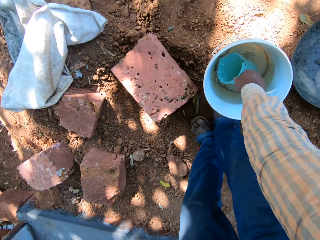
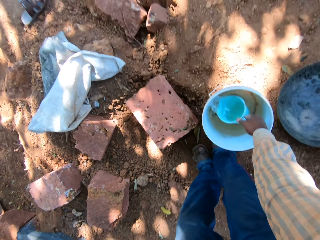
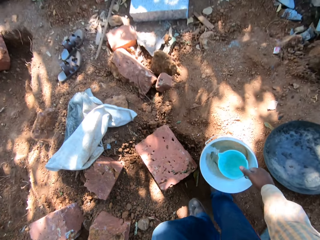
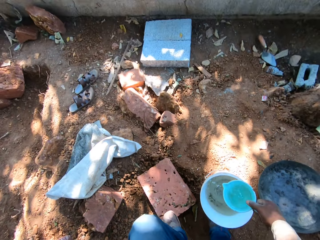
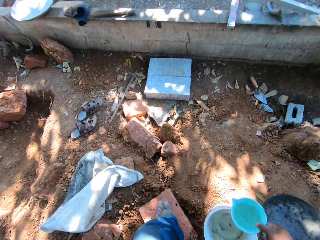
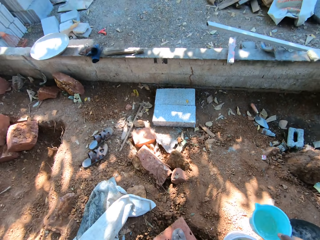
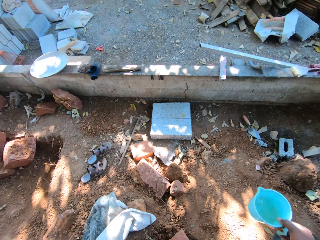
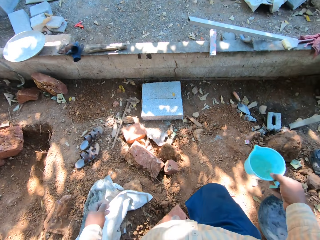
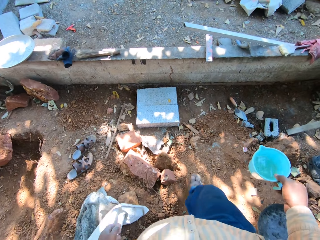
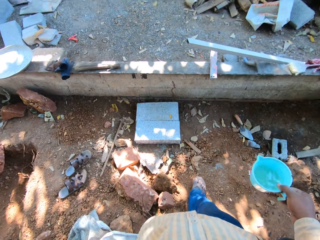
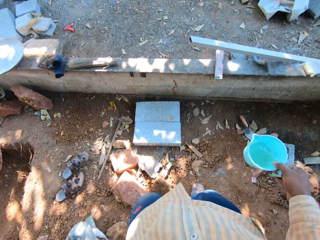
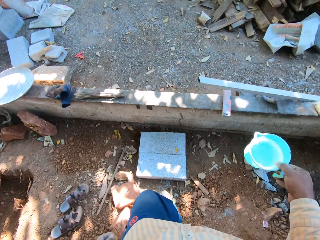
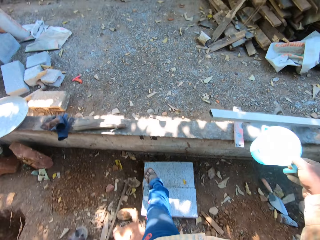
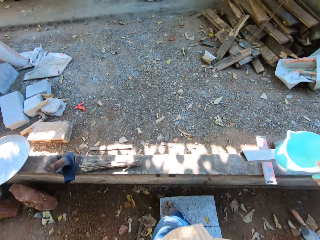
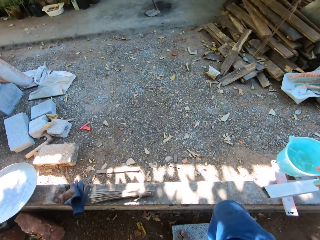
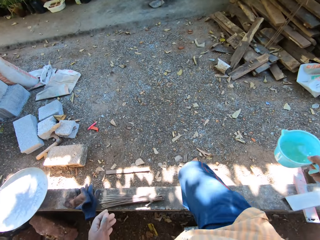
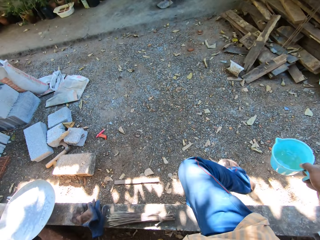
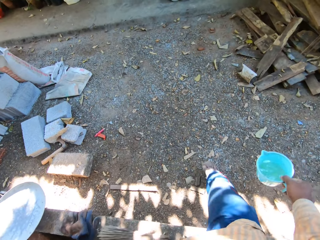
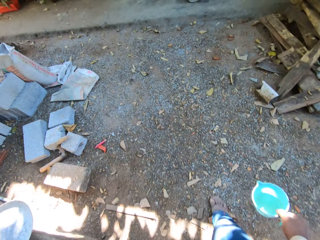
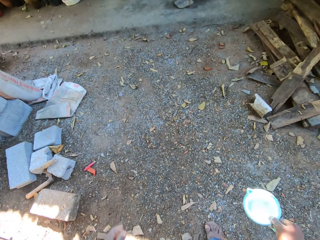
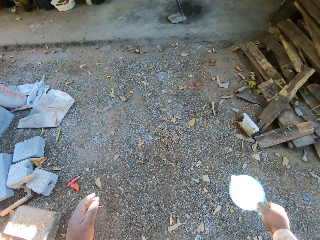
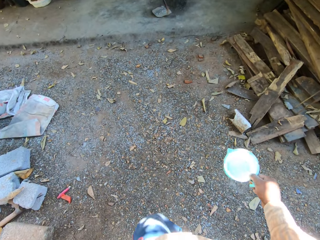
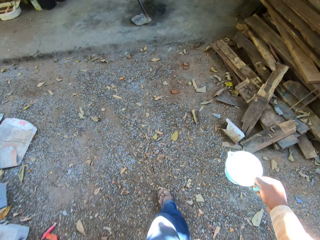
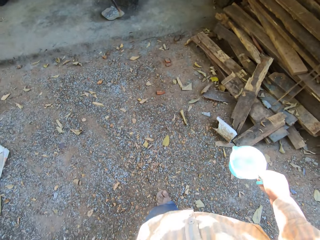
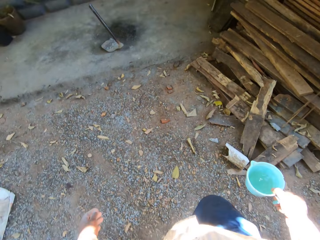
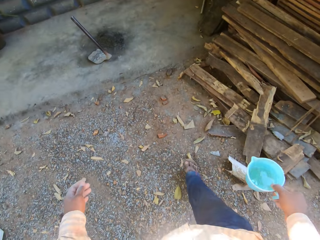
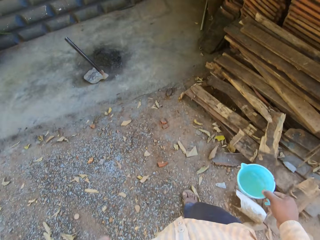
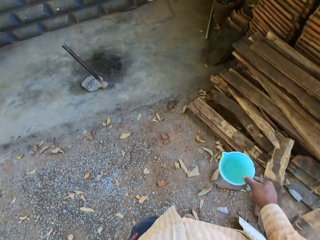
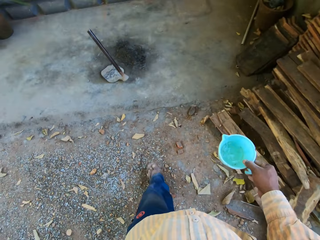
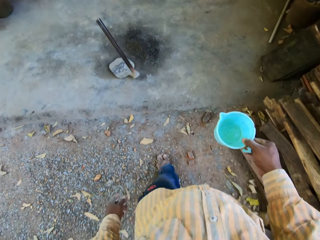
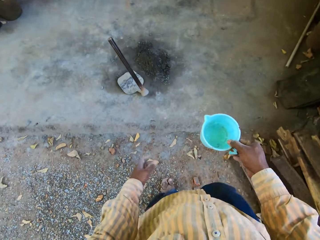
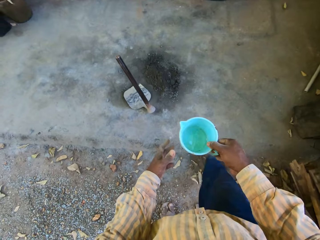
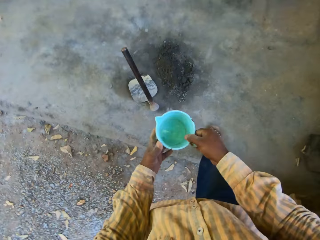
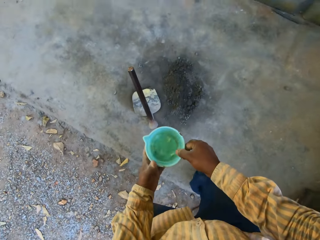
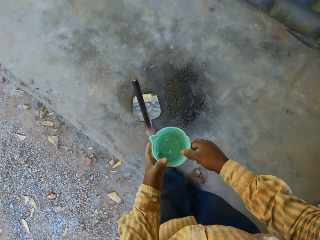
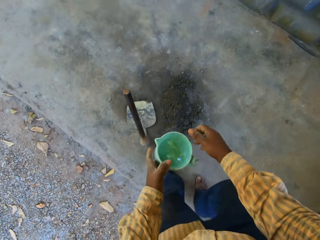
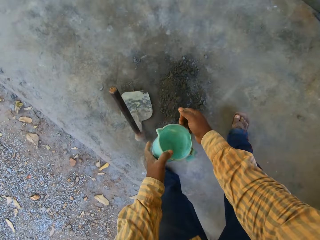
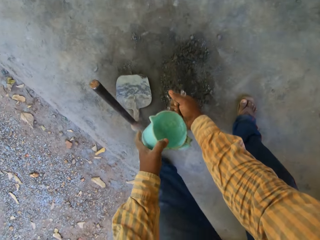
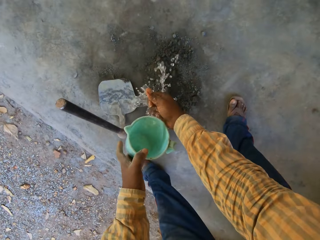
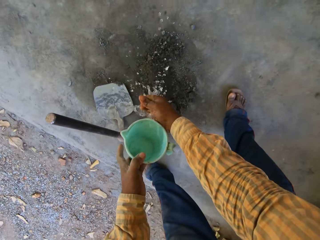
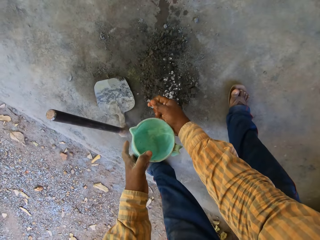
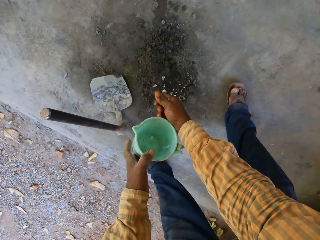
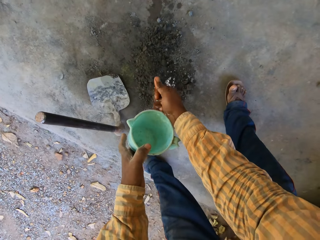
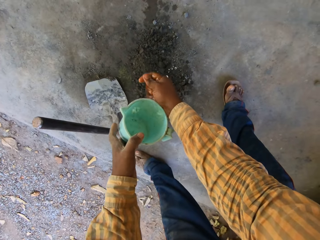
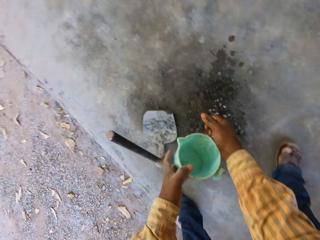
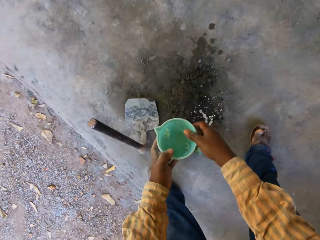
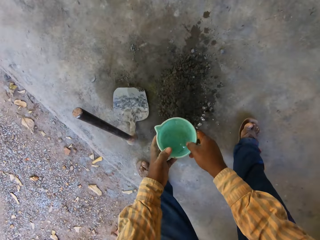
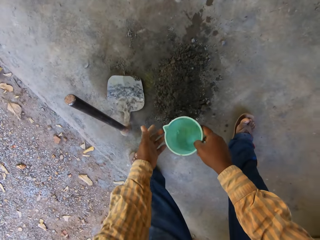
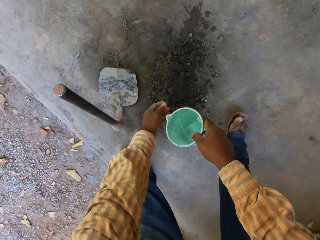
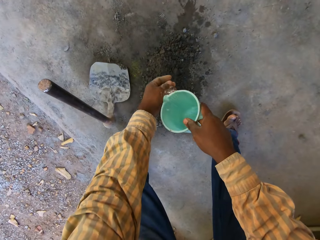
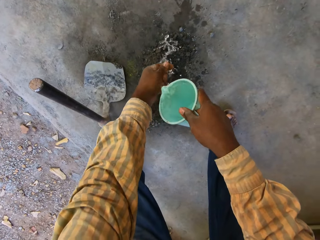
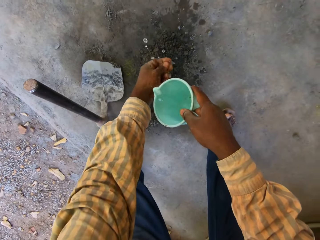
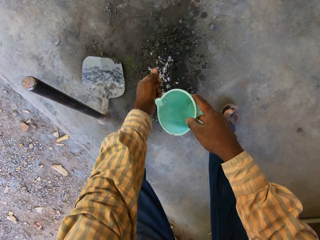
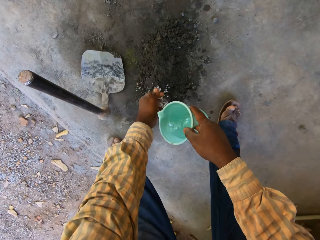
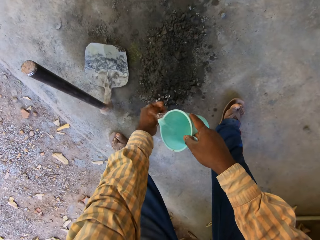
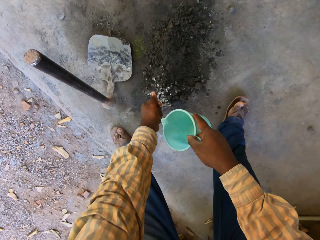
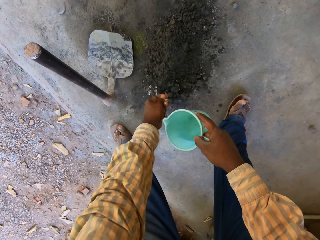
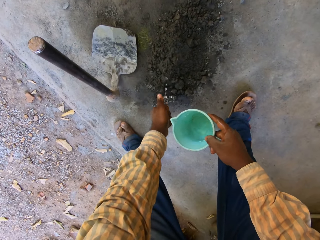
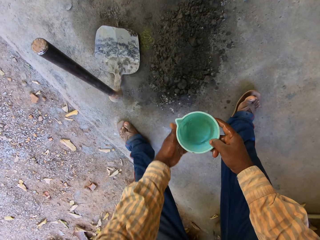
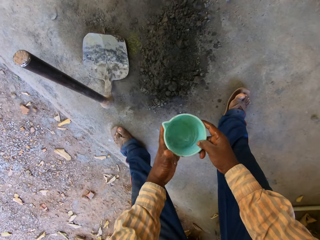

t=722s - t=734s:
The camera wearer takes water from the bucket with the cup in his right hand. He walks. He passes the cup from his right hand to his left hand. He sprinkles water from the cup onto the concrete on the floor with his right hand. He passes the cup from his left hand to his right hand. He sprinkles water from the cup onto the concrete on the floor with his left hand.

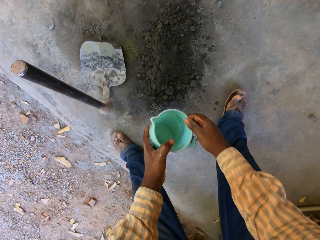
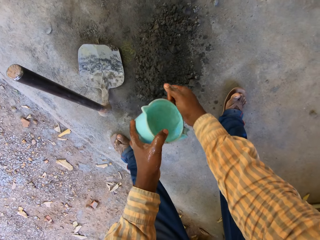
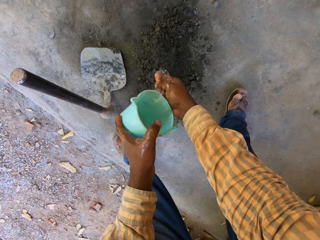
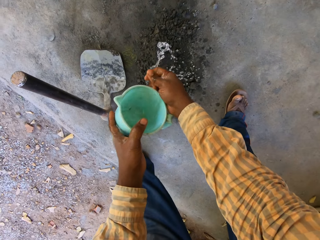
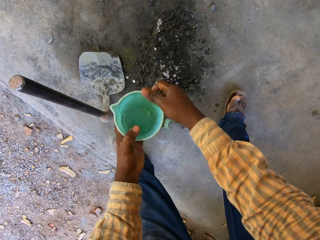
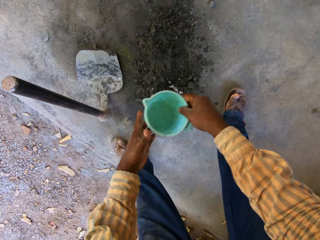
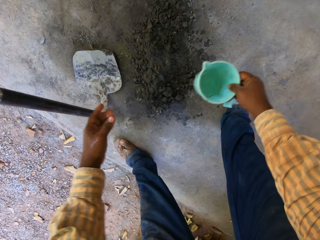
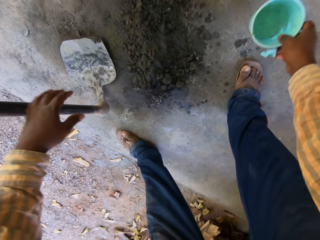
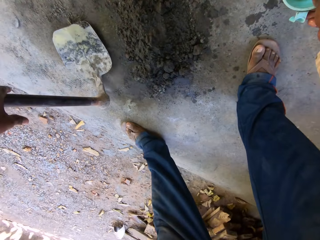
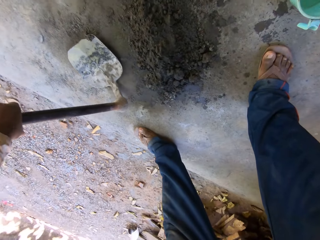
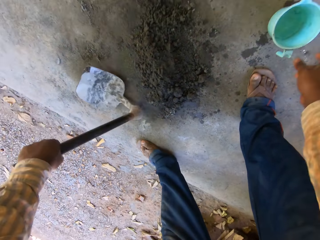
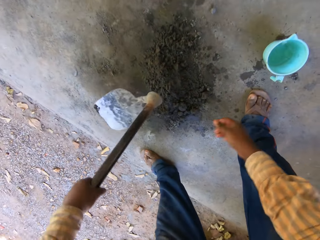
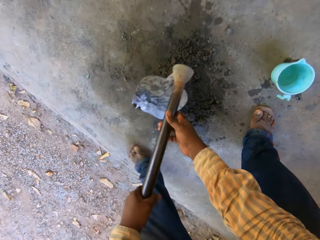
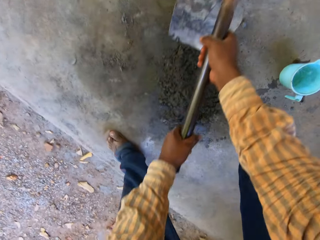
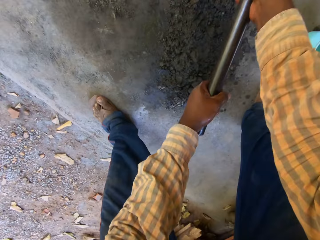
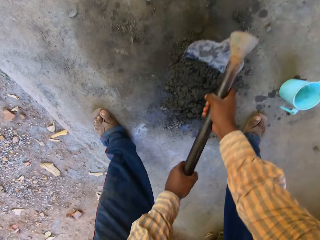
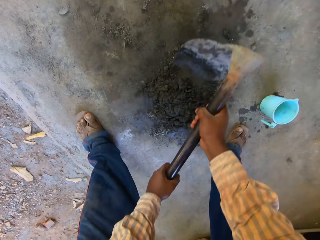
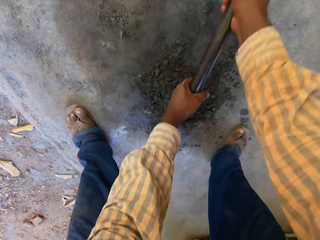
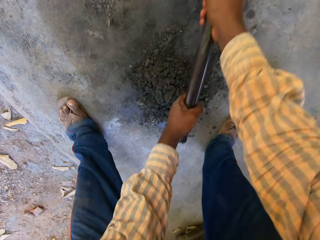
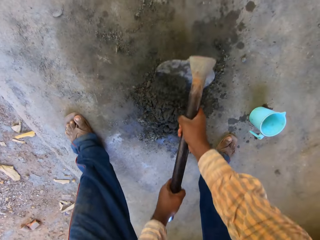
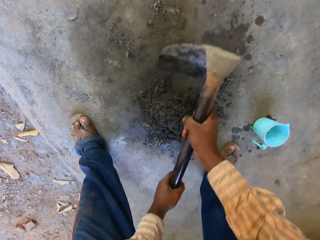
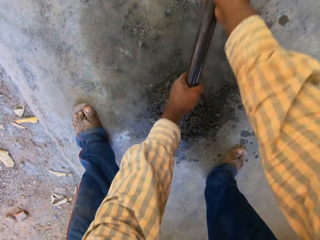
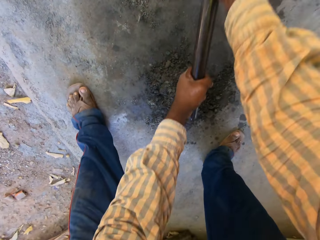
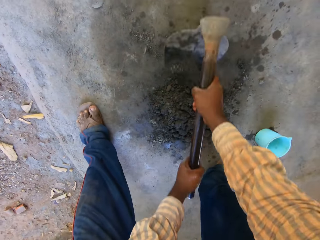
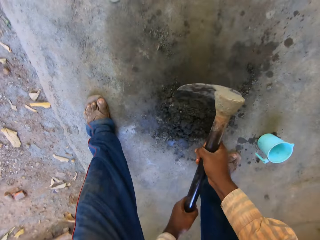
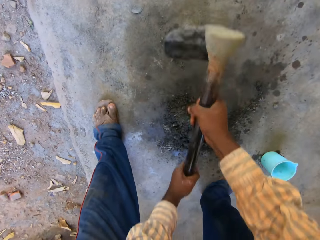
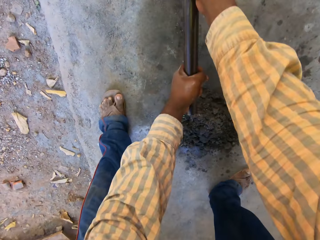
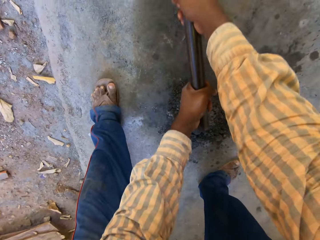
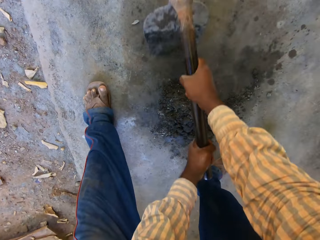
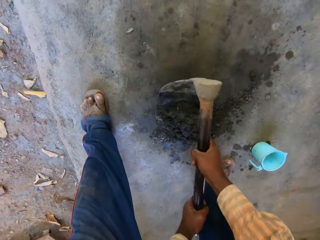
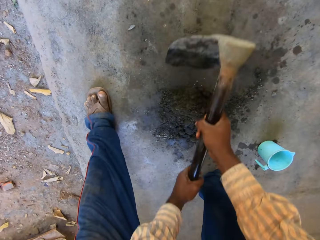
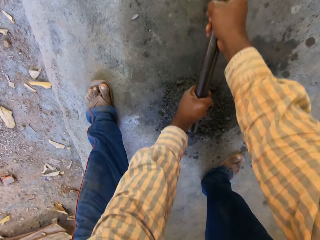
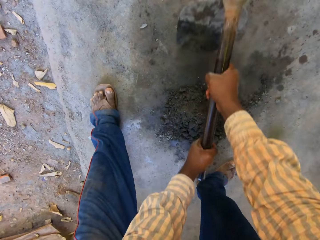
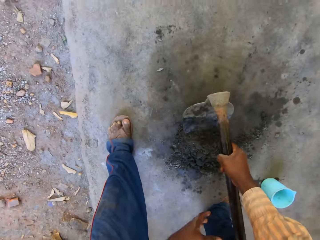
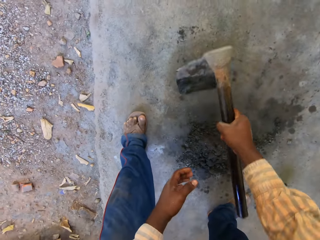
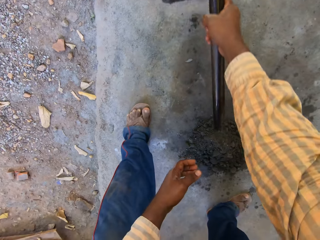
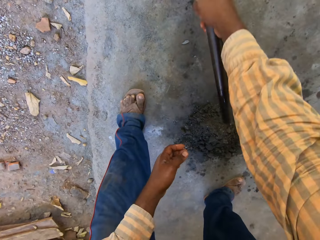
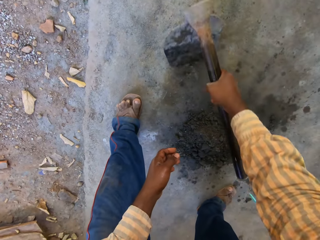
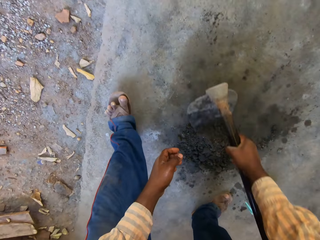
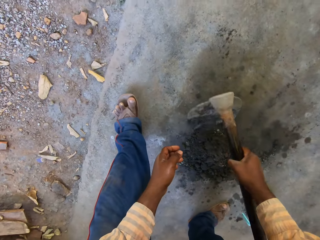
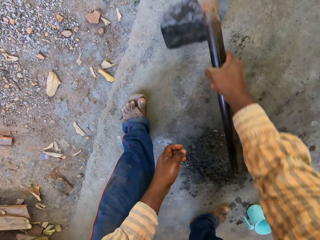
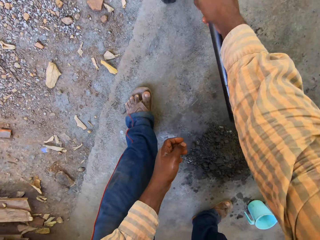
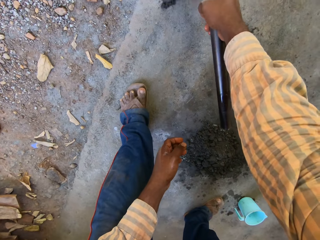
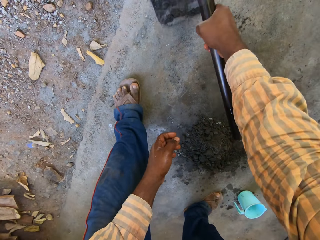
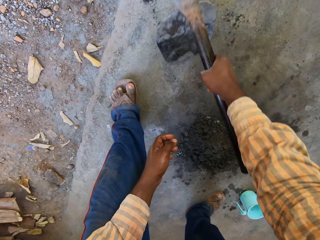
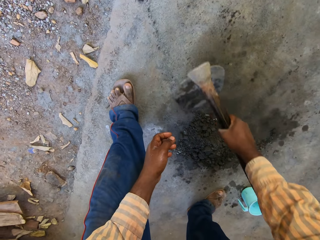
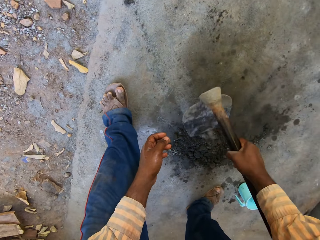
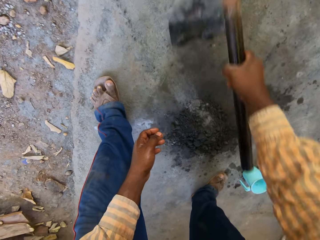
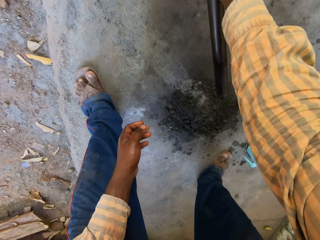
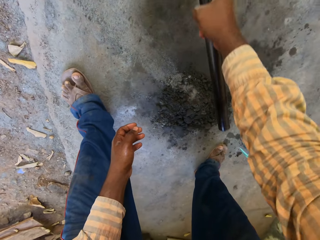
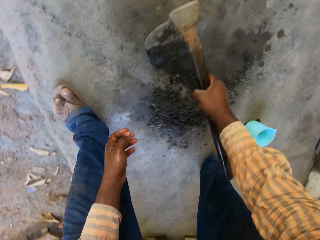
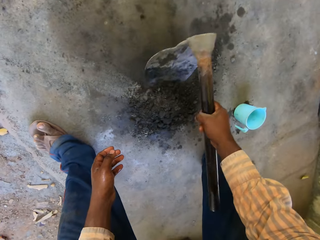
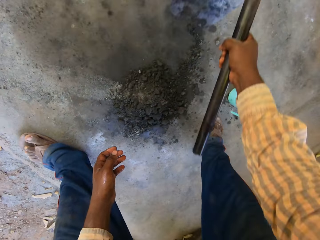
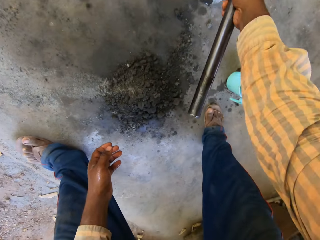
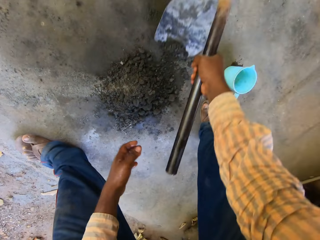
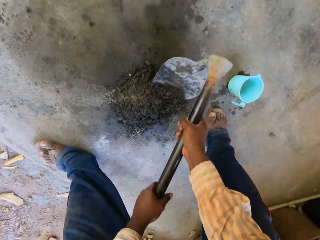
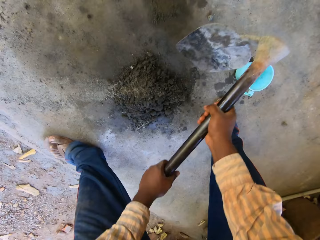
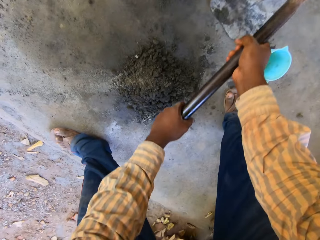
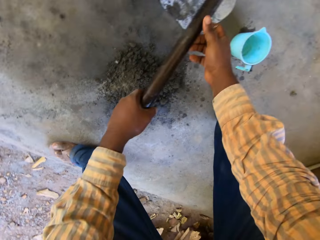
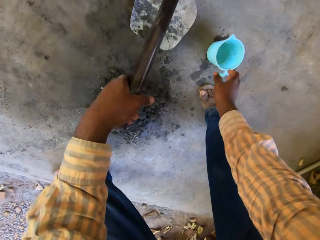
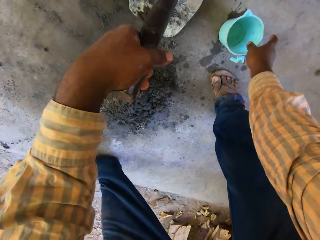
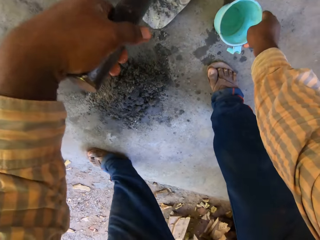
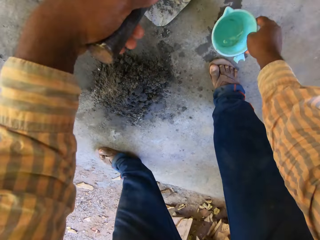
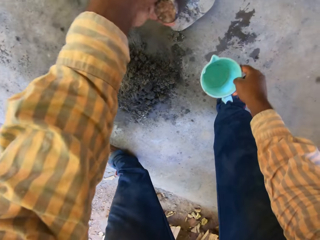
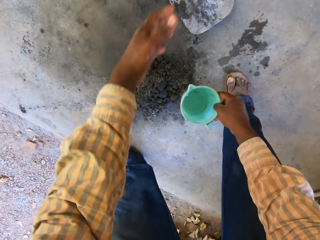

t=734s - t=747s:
The camera wearer passes the cup from his right hand to his left hand. He sprinkles water from the cup onto the concrete on the floor with his right hand. He passes the cup from his left hand to his right hand. He drops the cup on the floor with his right hand. He picks the hoe from the floor with his left hand. He holds the hoe with both hands. He mixes the concrete with the hoe in his hands. He holds the hoe with his right hand. He mixes the concrete with the hoe in his right hand. He holds the hoe with both hands. He mixes the concrete with the hoe in his hands. He picks the cup from the floor with his right hand.
